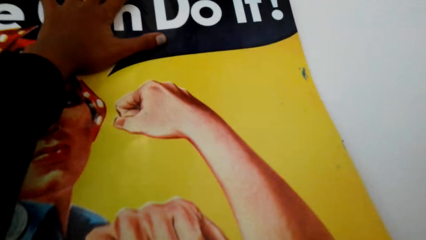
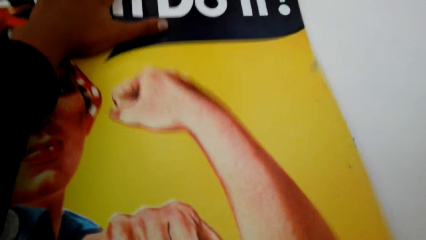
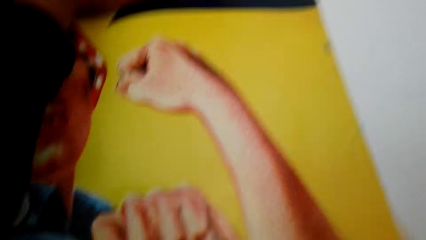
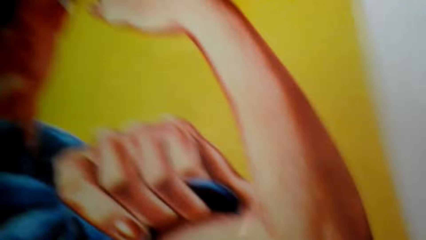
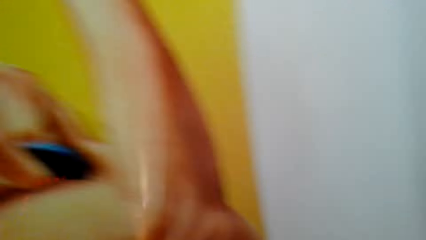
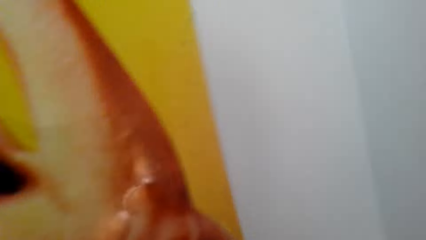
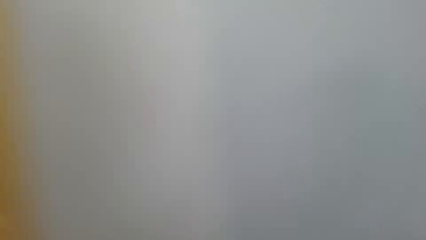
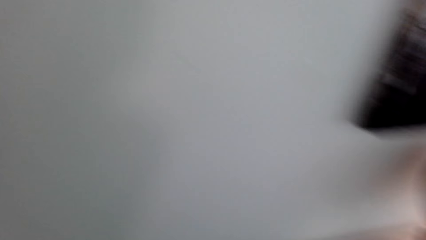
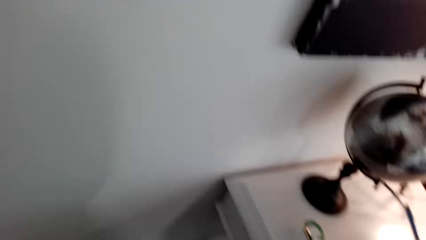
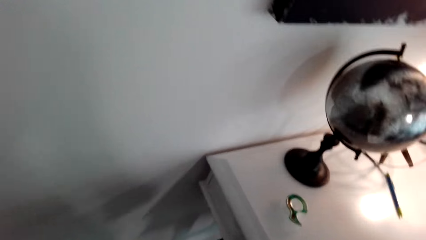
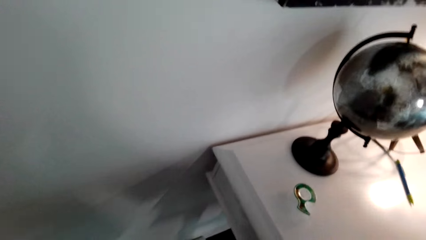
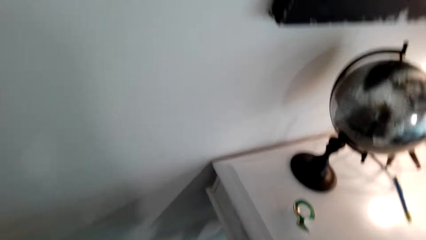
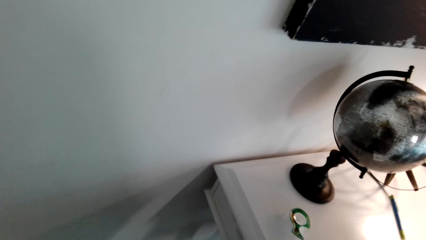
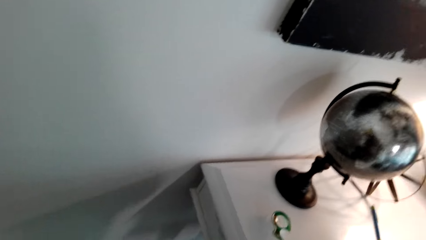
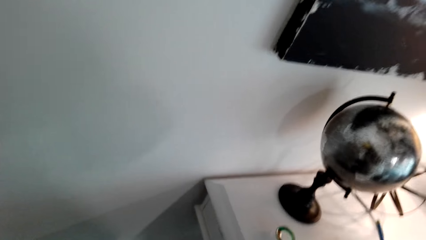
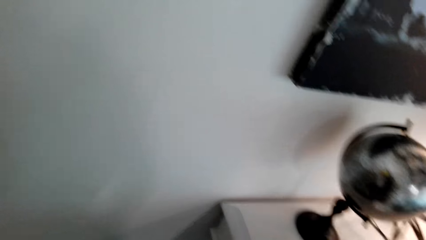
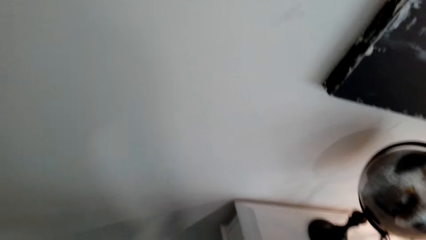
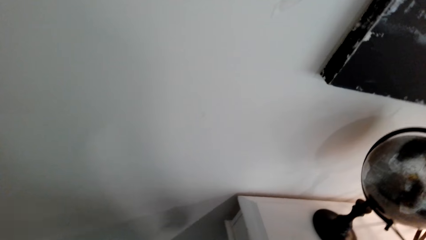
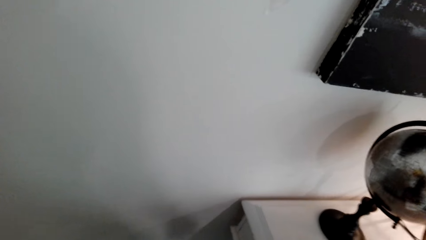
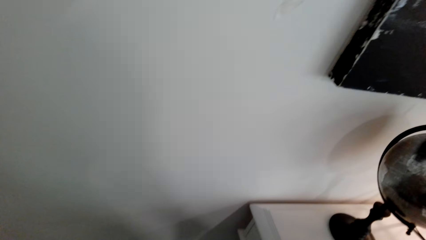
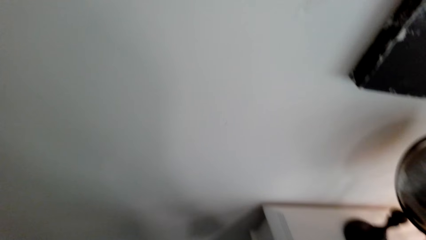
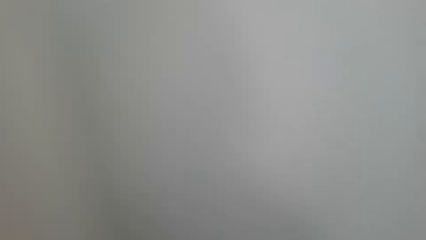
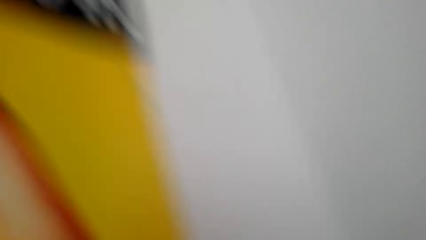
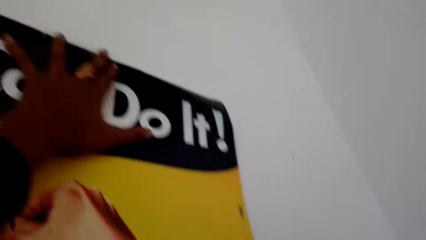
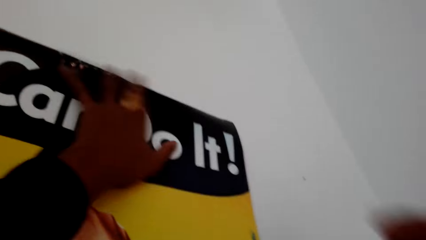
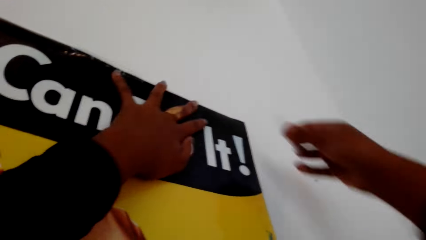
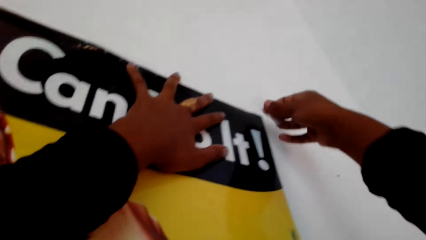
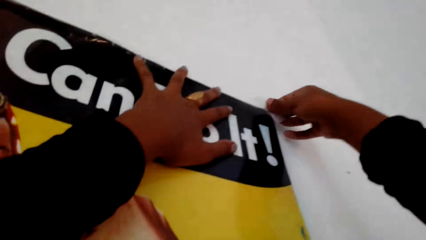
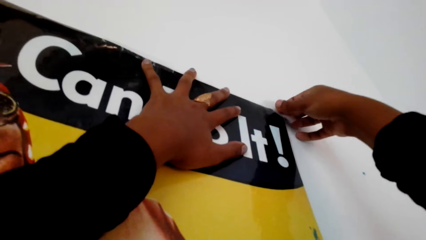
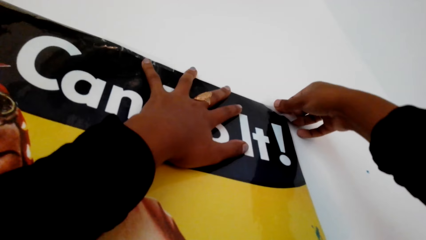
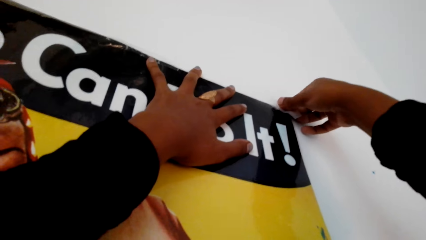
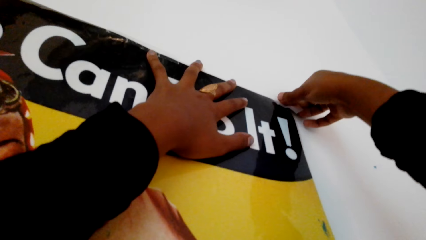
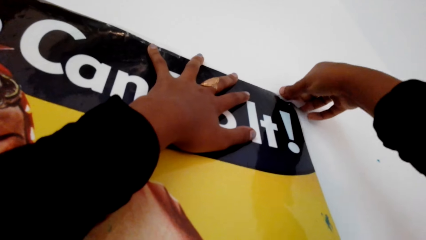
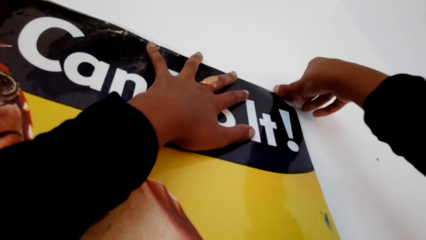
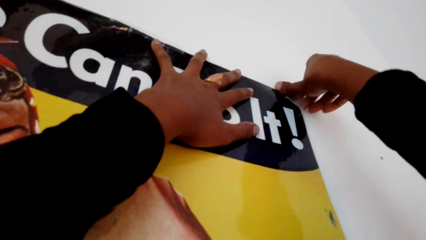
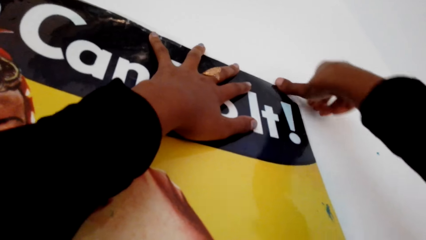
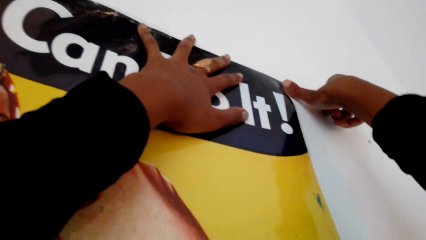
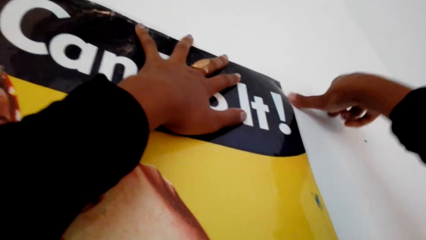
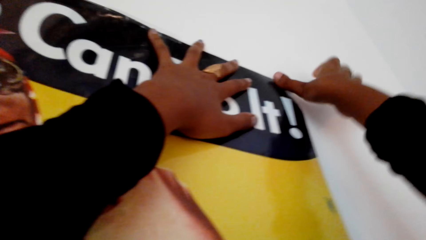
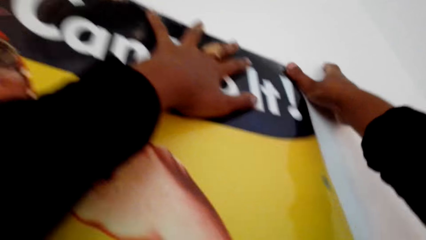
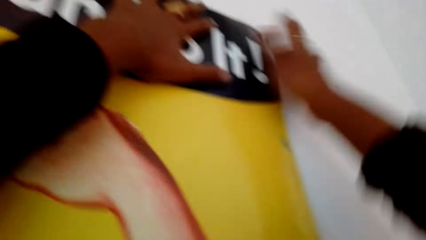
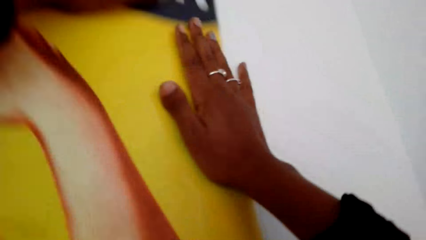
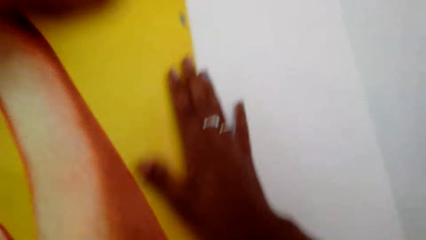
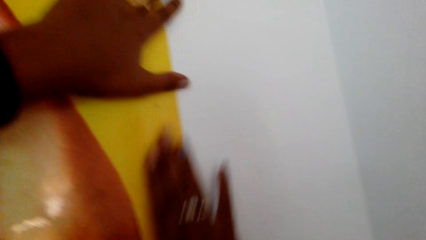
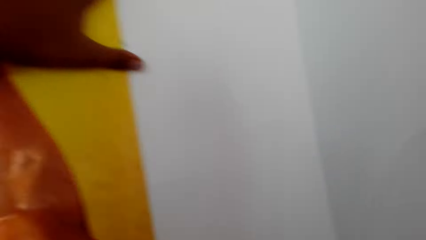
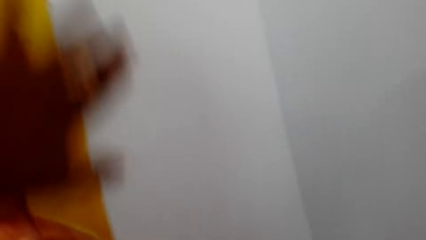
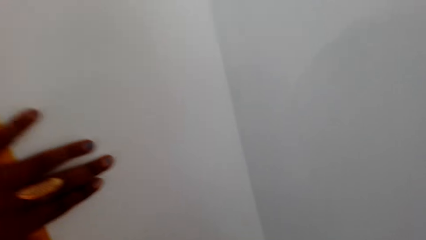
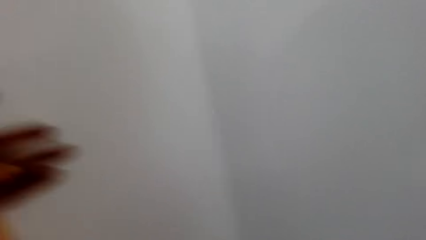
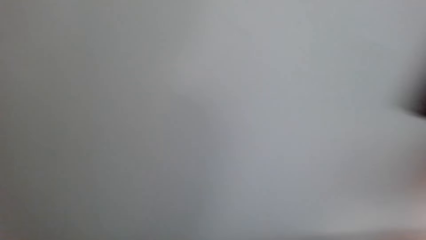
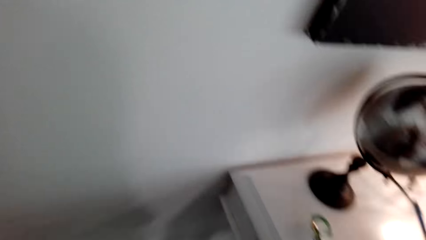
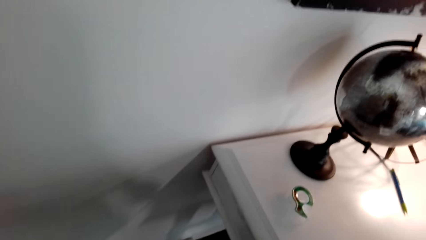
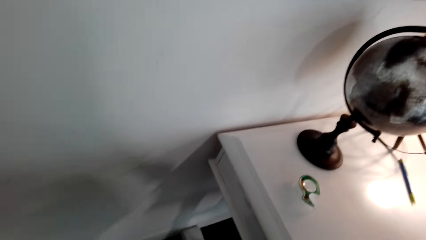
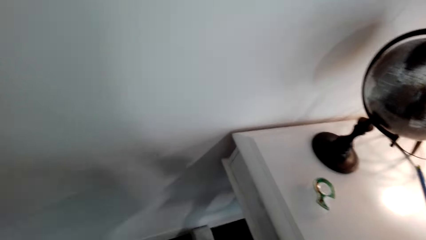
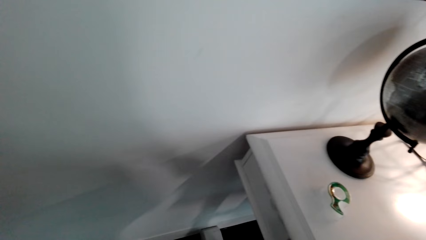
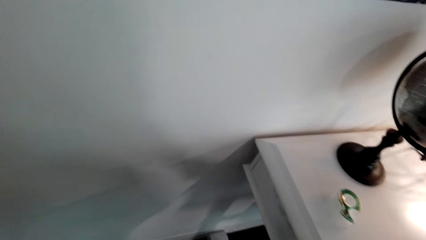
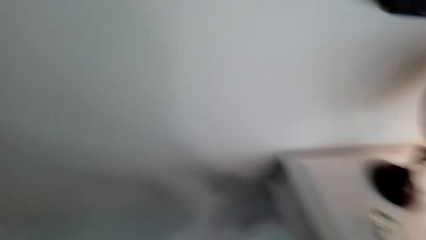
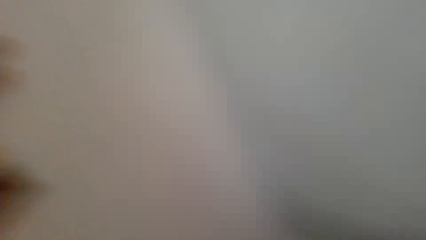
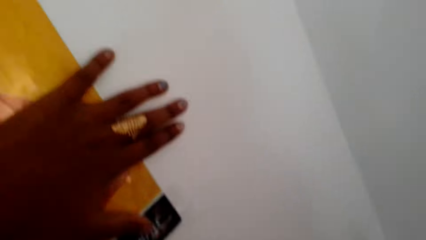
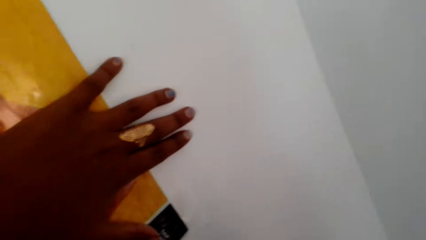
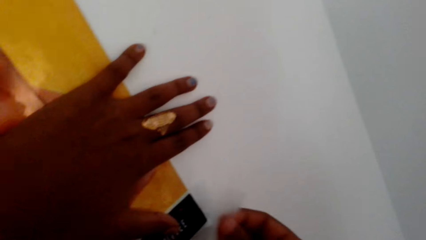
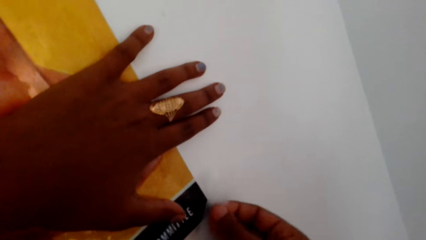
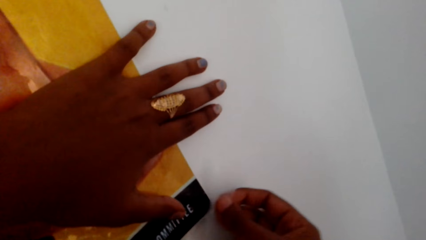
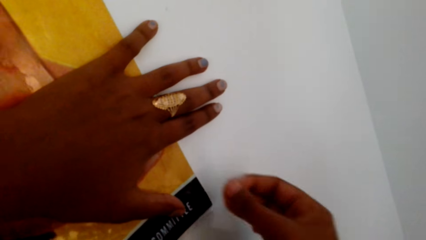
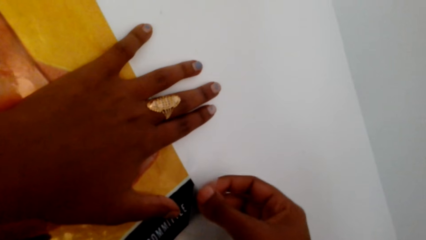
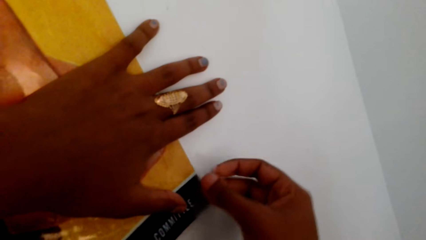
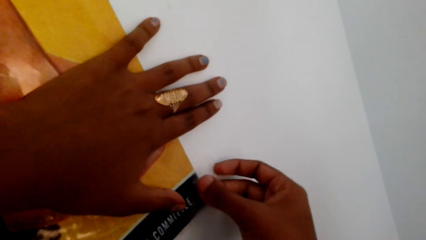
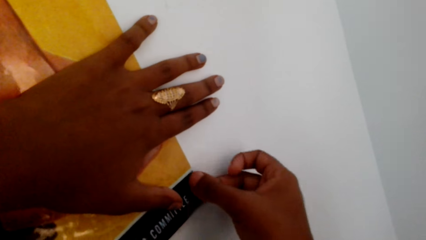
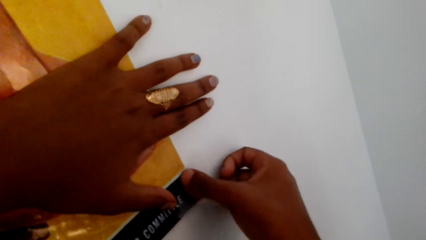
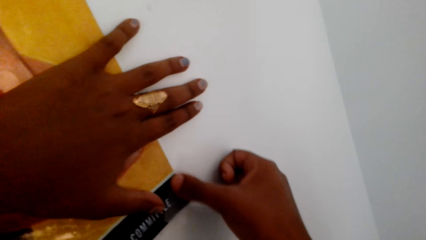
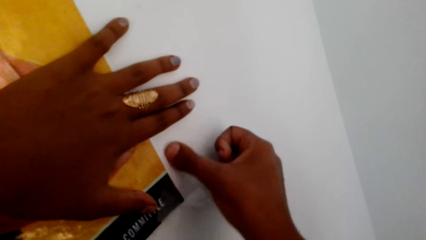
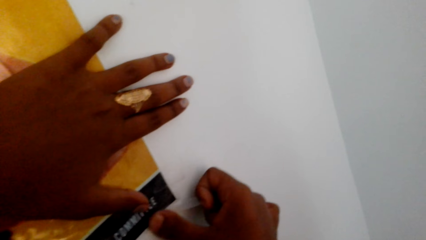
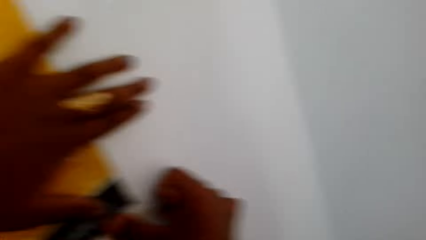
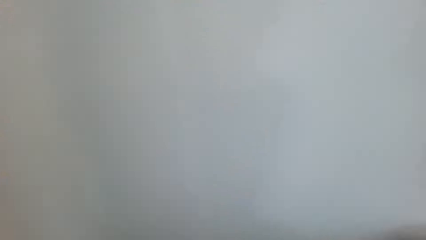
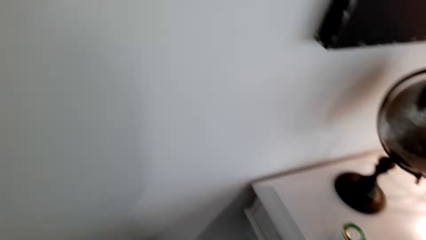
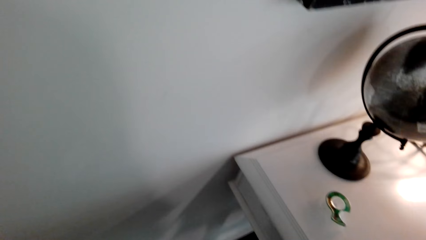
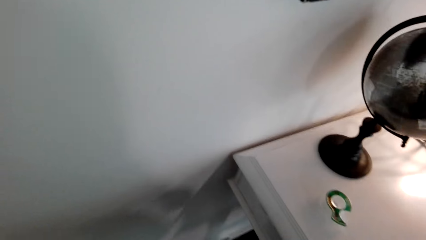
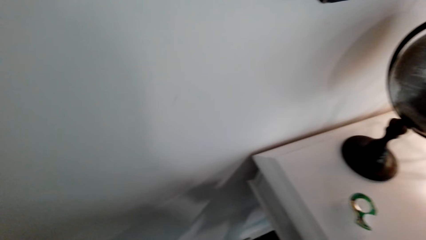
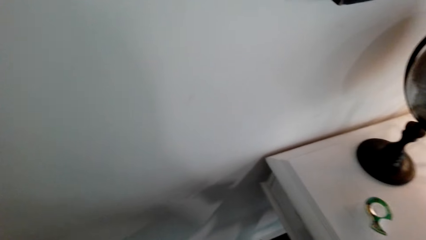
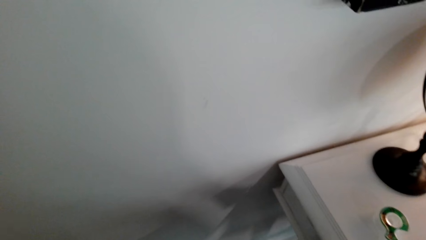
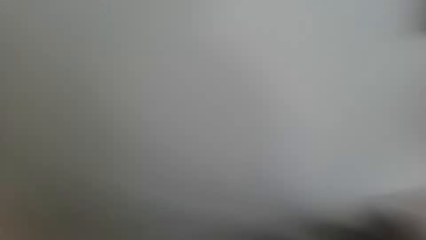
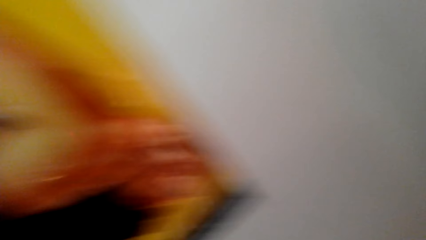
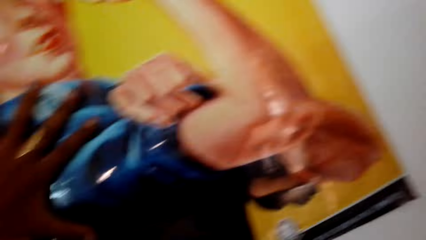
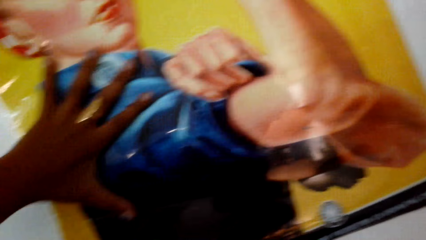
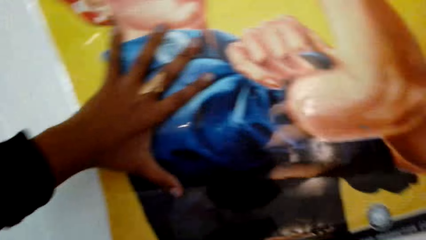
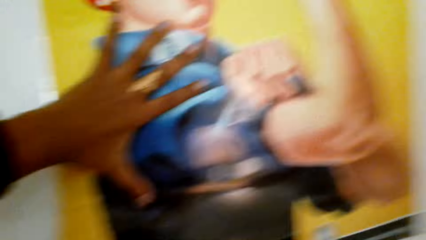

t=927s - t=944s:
The camera wearer places a masking tape on the poster or picture on the wall. They rub the picture. They straighten the poster. They place a masking tape on the poster on the wall.
